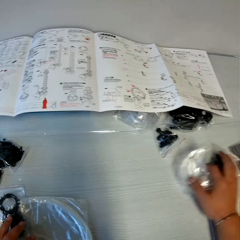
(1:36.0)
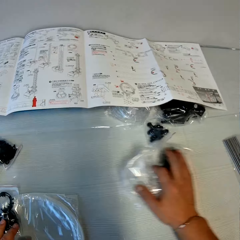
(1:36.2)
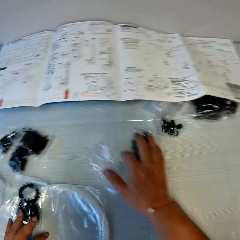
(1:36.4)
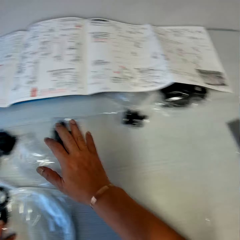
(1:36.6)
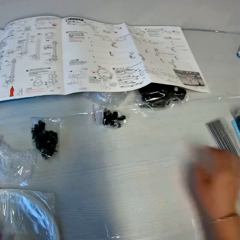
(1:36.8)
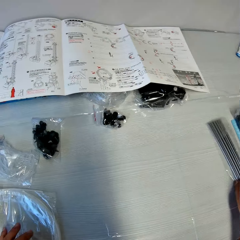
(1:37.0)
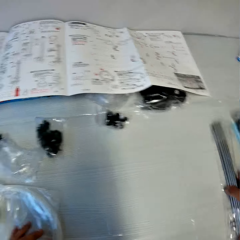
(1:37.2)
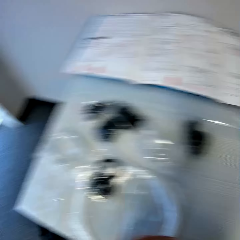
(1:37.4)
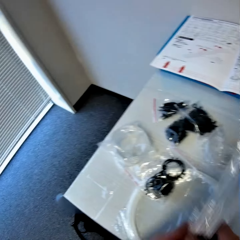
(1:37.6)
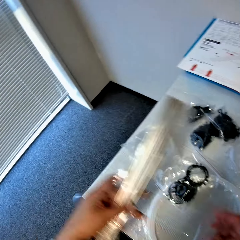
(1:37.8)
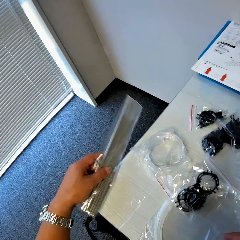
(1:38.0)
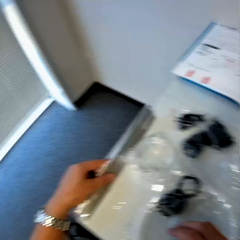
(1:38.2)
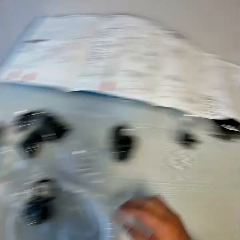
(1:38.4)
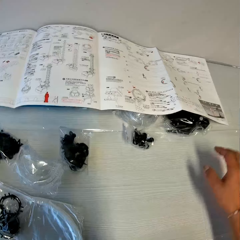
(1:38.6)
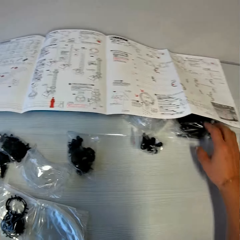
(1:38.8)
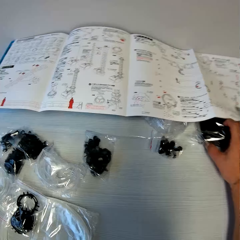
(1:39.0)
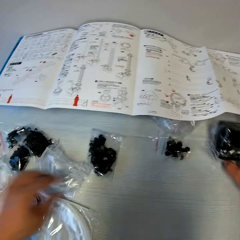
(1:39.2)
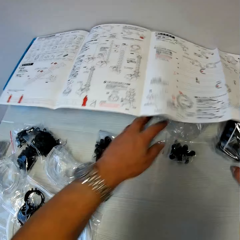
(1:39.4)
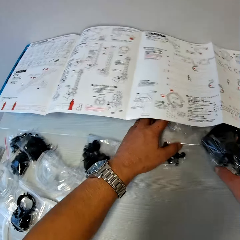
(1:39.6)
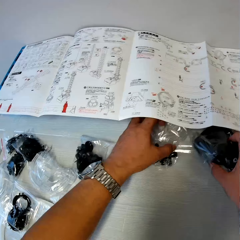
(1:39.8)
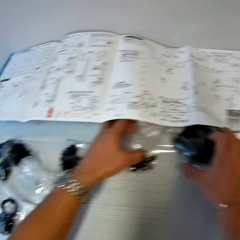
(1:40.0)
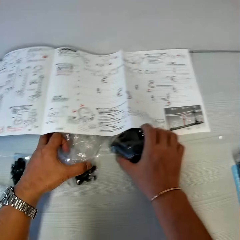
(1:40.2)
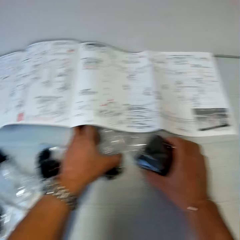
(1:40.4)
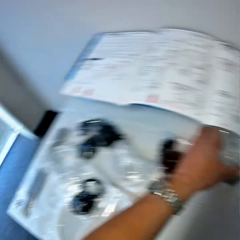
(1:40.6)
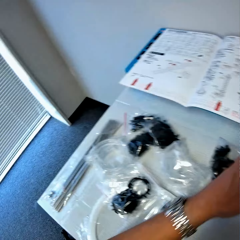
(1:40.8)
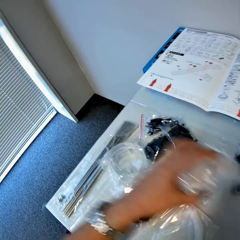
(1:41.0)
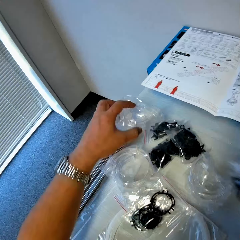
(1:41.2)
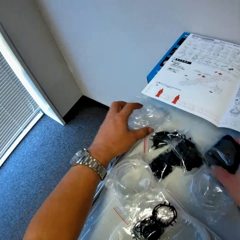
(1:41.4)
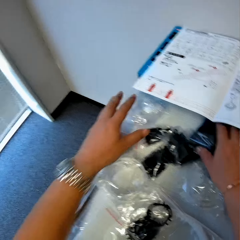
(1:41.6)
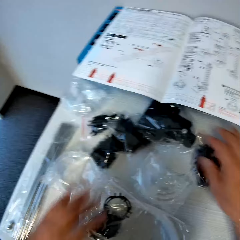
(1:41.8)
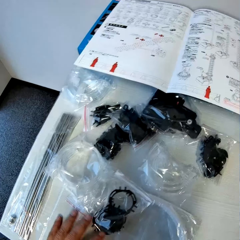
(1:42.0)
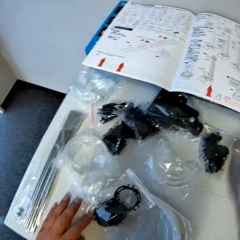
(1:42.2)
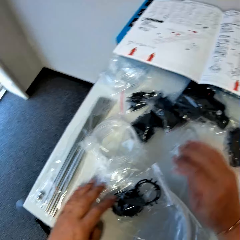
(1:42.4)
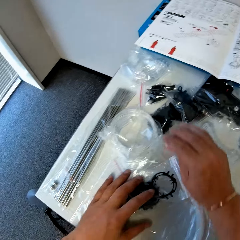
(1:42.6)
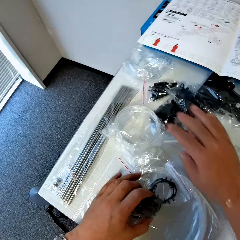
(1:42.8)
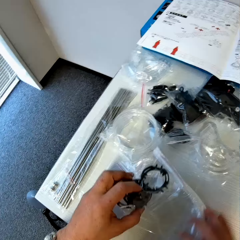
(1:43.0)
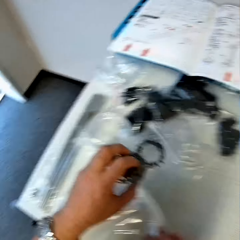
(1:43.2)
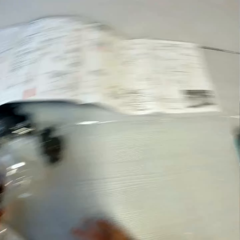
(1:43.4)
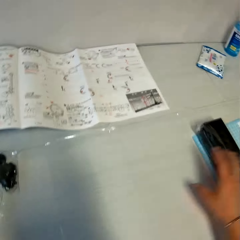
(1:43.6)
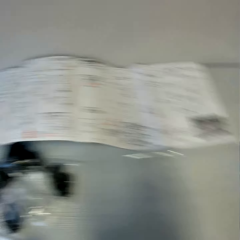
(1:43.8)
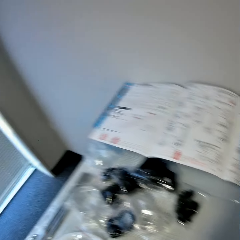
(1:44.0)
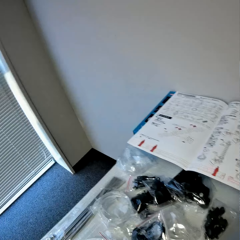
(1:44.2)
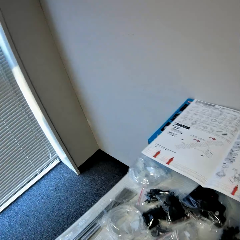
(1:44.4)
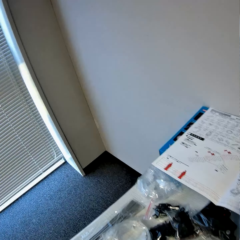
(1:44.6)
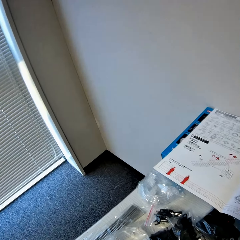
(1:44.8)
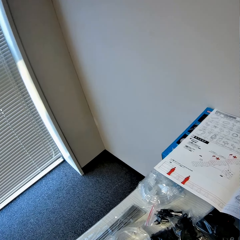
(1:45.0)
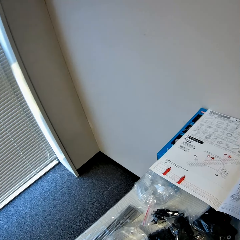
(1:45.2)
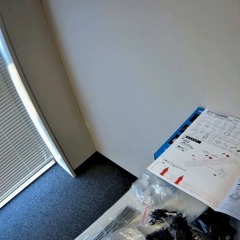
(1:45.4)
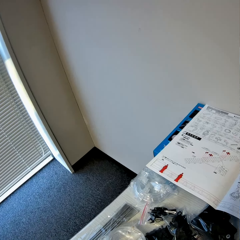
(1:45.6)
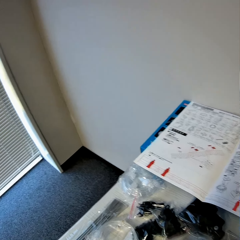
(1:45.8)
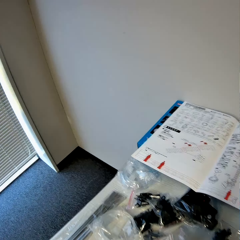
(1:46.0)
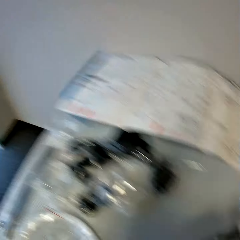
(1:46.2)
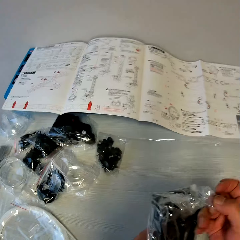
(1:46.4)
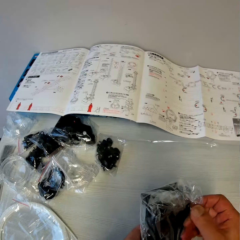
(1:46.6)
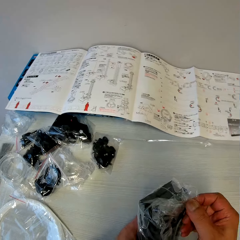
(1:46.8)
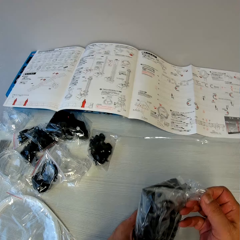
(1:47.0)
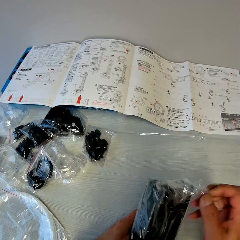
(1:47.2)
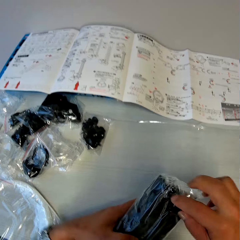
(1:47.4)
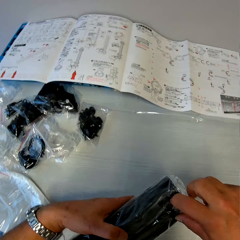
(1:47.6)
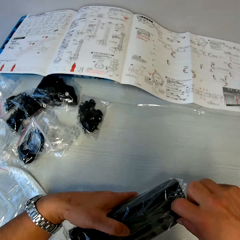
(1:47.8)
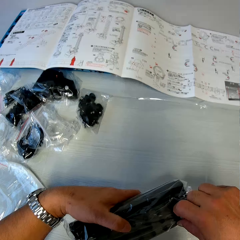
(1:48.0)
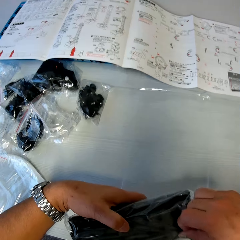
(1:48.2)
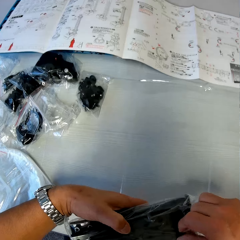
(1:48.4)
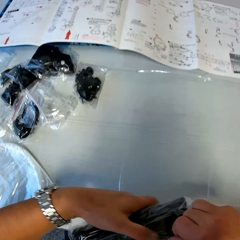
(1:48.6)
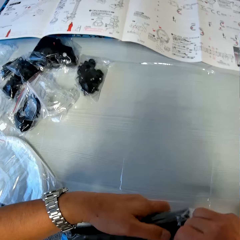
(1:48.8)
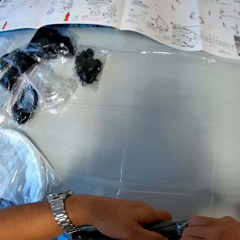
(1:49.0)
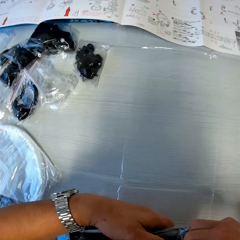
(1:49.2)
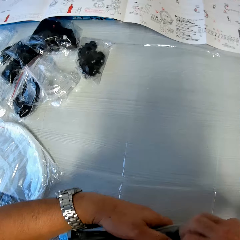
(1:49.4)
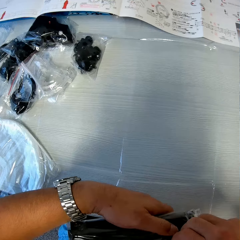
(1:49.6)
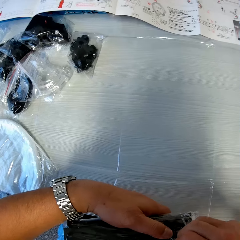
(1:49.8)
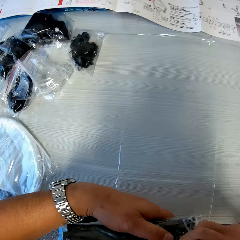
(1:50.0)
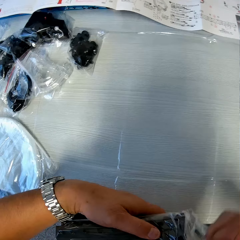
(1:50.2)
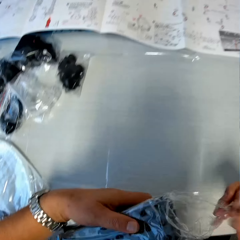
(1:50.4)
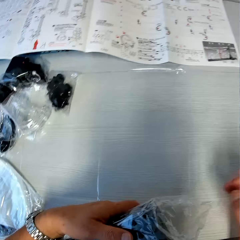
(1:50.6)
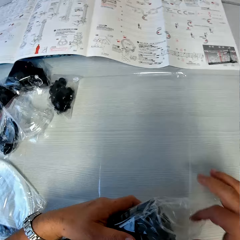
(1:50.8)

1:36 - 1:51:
The camera wearer picks up the pack of base plates from the table. They open the pack of base plates.

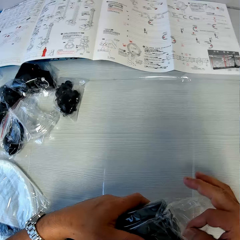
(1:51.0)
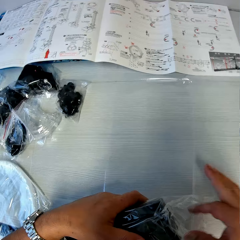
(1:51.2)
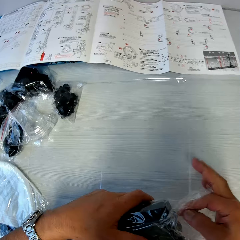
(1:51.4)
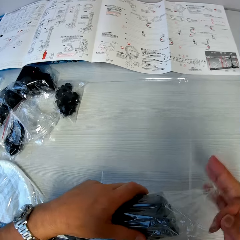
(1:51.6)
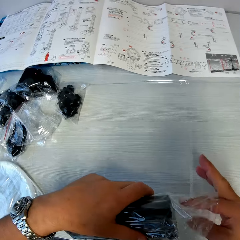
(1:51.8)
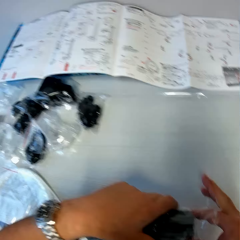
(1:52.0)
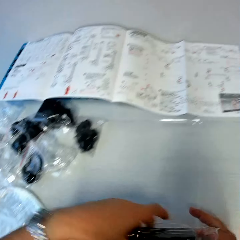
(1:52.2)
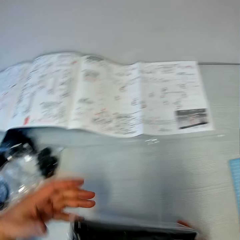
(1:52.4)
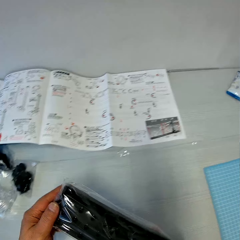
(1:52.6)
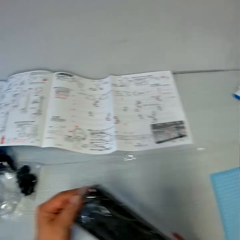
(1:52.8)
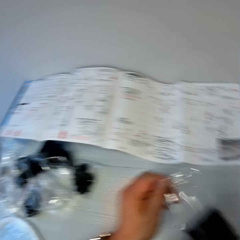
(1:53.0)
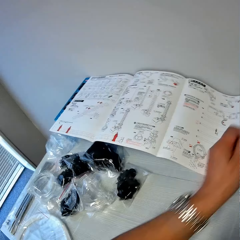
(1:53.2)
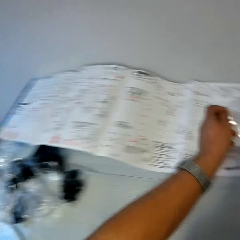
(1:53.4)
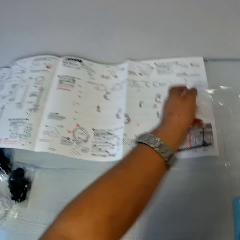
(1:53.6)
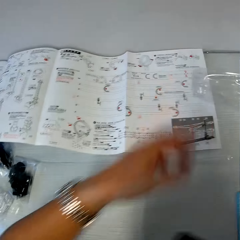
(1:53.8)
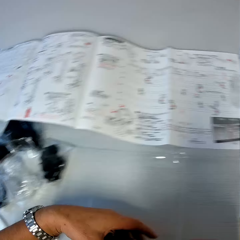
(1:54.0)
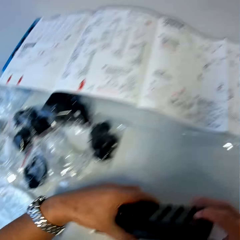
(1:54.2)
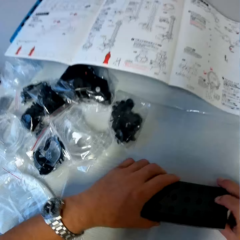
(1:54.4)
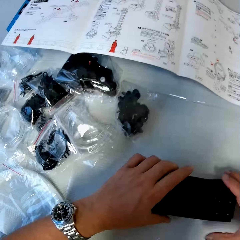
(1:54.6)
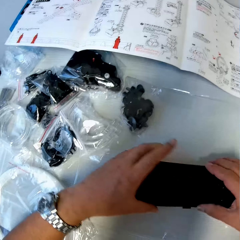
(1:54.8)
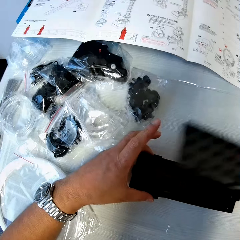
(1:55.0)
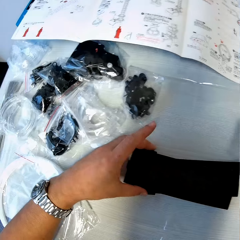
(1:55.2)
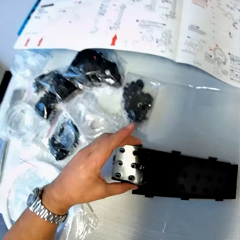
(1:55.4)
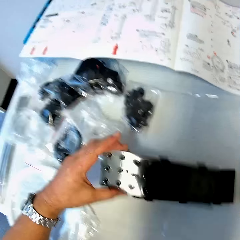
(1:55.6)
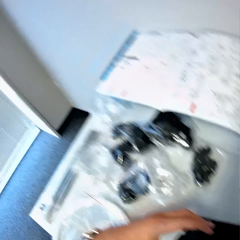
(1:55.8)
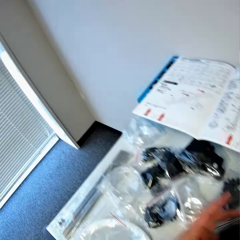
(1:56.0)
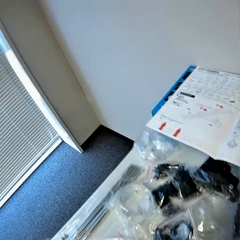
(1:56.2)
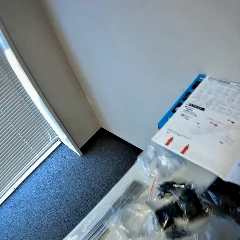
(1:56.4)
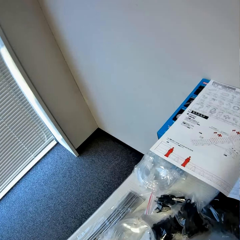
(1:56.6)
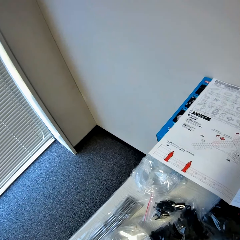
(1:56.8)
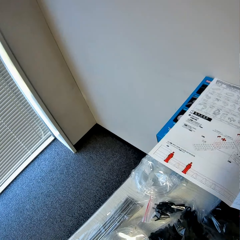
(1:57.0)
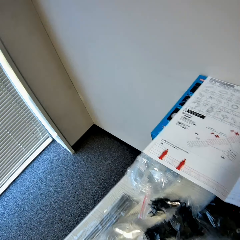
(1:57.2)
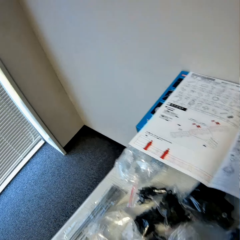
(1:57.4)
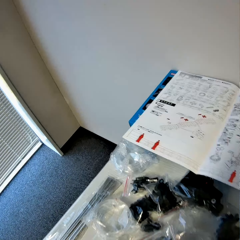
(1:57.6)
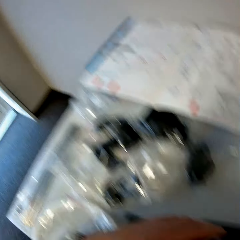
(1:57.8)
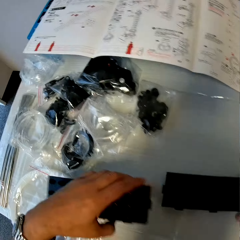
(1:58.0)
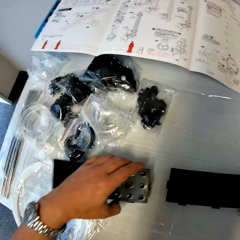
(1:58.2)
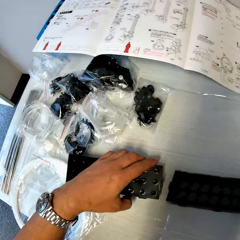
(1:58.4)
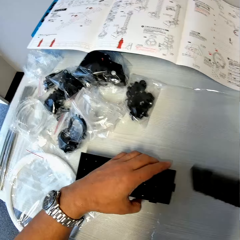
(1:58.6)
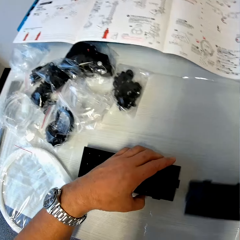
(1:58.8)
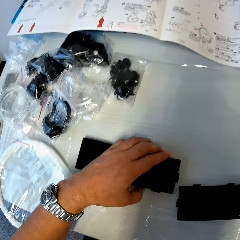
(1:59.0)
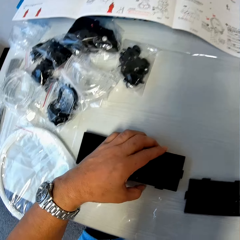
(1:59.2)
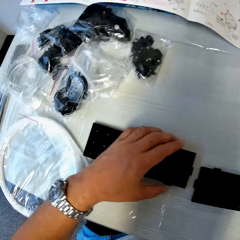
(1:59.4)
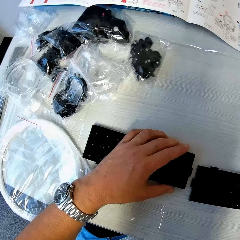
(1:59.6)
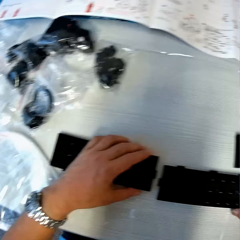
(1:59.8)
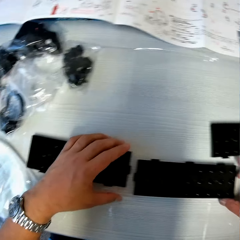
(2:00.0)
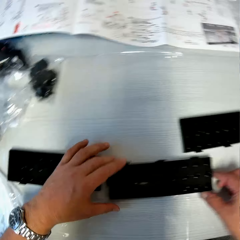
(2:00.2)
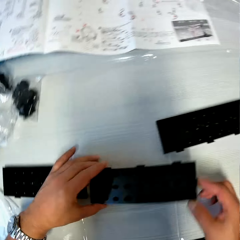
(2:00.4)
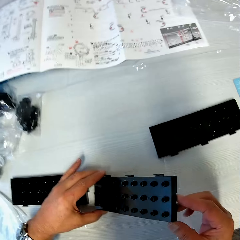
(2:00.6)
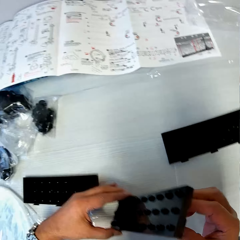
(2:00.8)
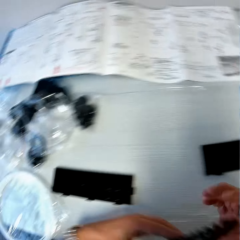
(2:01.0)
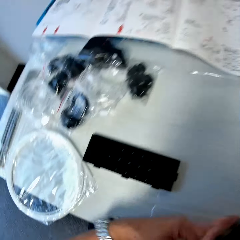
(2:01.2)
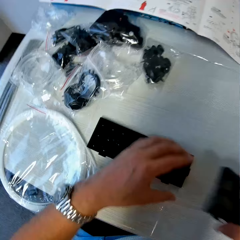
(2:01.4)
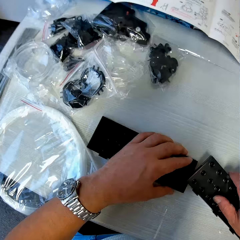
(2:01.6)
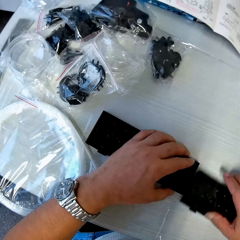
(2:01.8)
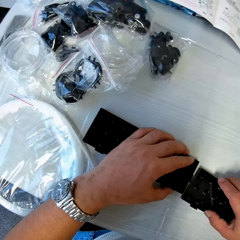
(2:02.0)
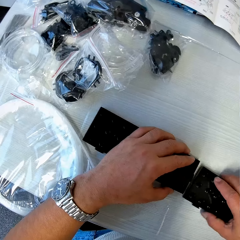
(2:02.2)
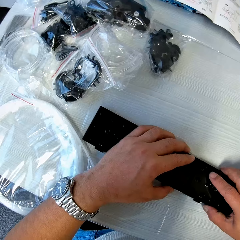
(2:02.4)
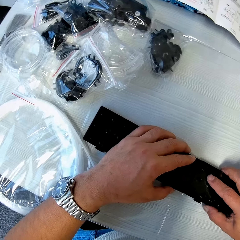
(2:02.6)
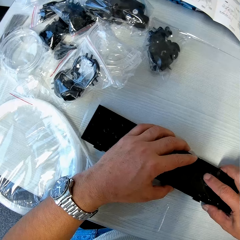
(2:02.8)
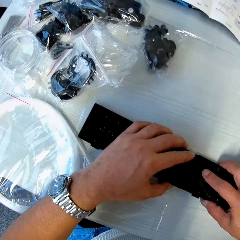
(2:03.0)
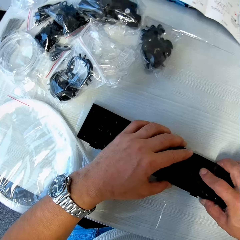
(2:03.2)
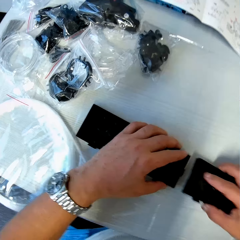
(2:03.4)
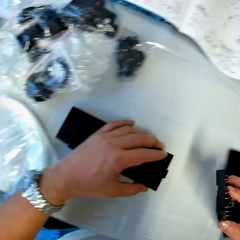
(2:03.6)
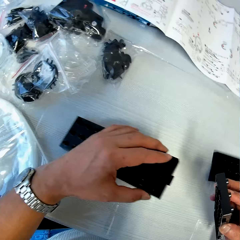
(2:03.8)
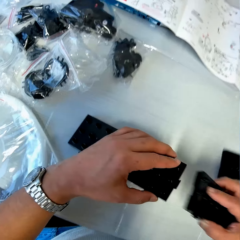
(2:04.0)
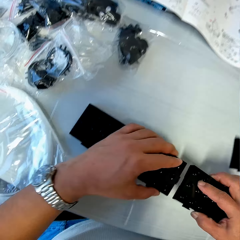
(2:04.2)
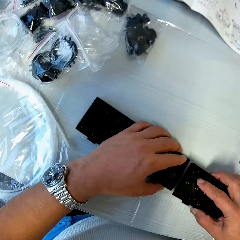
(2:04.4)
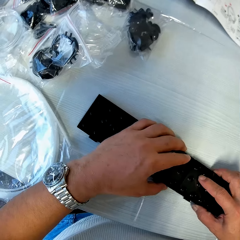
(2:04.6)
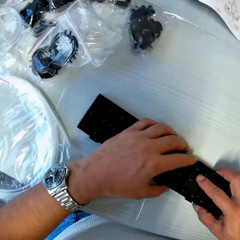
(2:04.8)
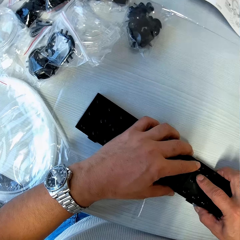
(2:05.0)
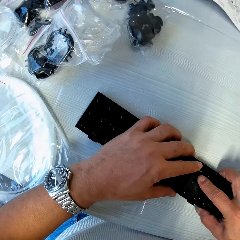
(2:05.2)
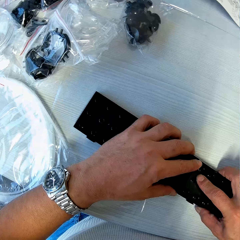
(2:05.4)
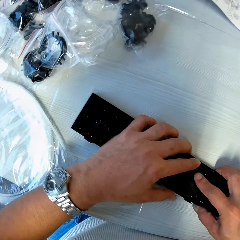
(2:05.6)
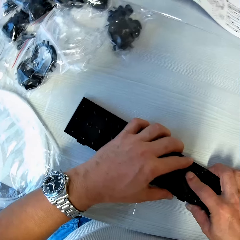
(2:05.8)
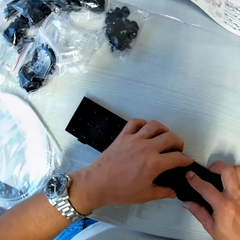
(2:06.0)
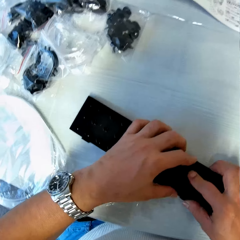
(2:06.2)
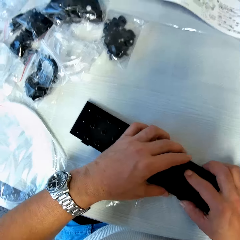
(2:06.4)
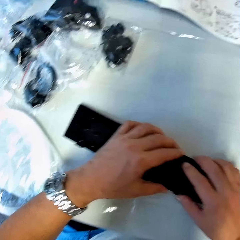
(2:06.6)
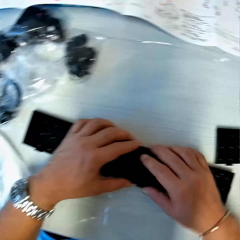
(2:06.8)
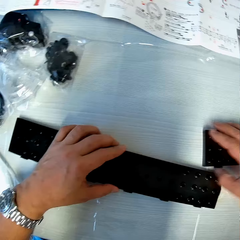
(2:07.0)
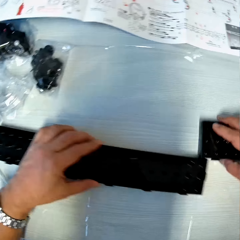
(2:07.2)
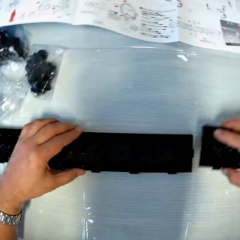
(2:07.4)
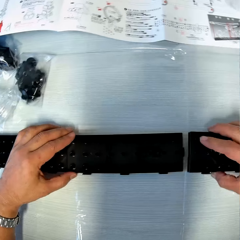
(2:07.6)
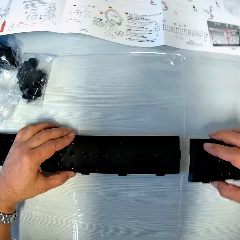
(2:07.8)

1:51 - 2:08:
The camera wearer brings out the base plates from the pack. They drop the empty pack on the table. They drop the base plates on the table. They fix the base plates together on the table. They look at the spacerail guide.
